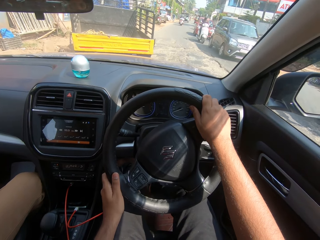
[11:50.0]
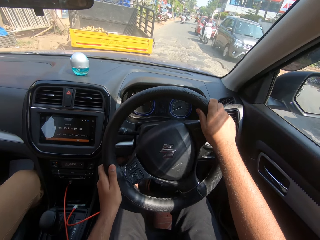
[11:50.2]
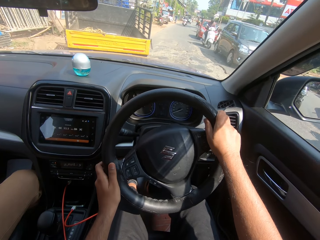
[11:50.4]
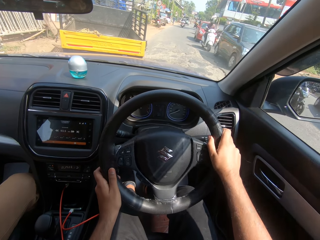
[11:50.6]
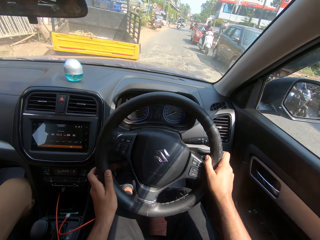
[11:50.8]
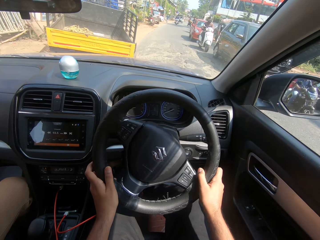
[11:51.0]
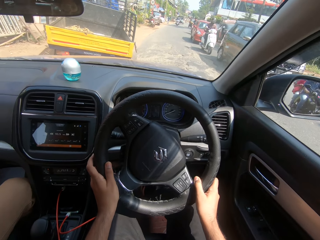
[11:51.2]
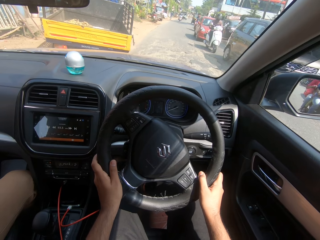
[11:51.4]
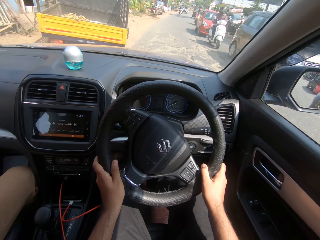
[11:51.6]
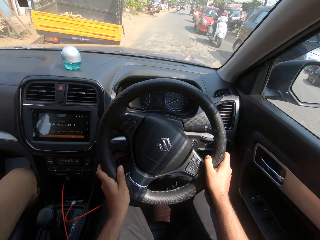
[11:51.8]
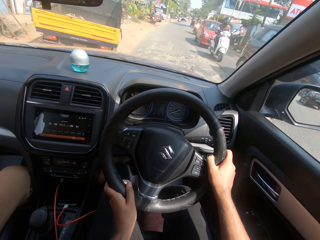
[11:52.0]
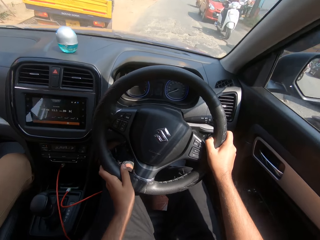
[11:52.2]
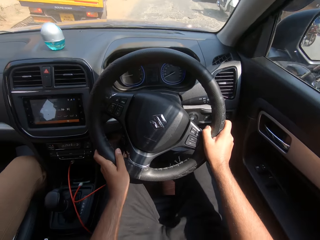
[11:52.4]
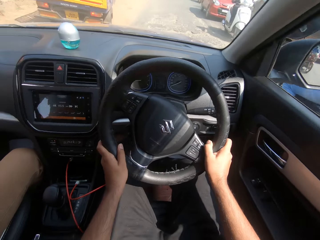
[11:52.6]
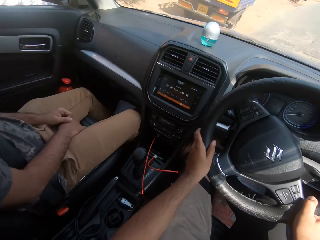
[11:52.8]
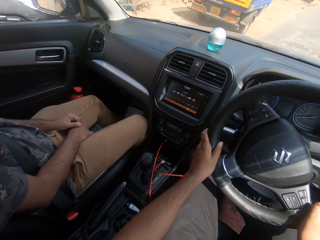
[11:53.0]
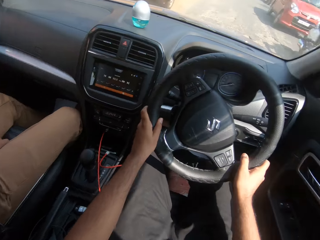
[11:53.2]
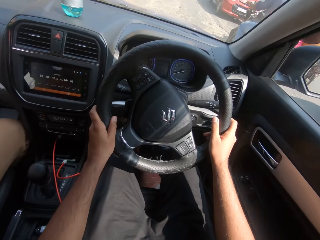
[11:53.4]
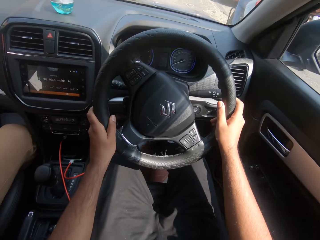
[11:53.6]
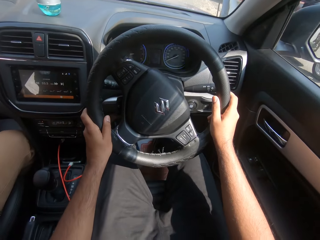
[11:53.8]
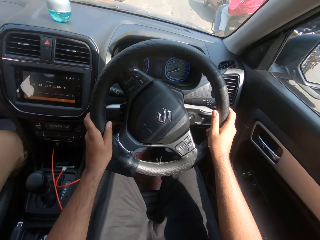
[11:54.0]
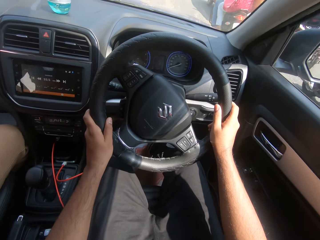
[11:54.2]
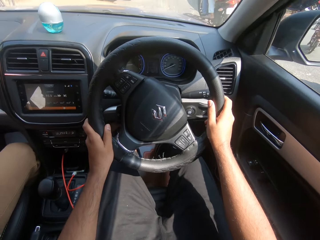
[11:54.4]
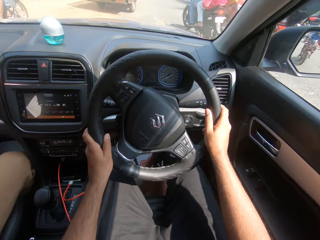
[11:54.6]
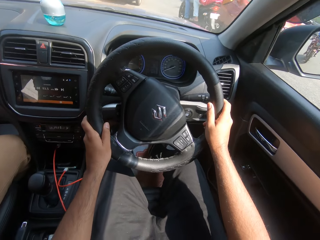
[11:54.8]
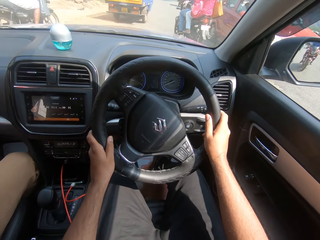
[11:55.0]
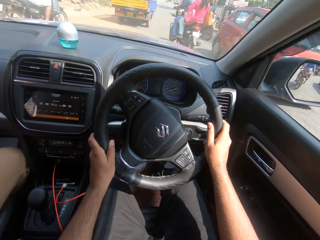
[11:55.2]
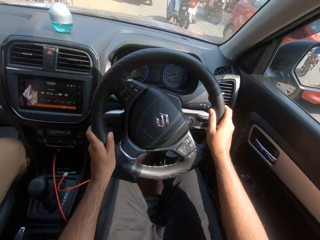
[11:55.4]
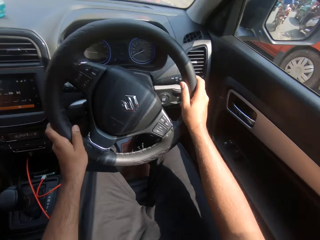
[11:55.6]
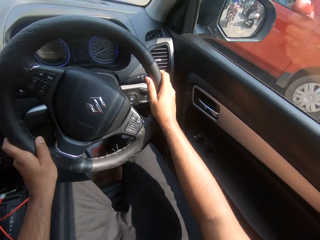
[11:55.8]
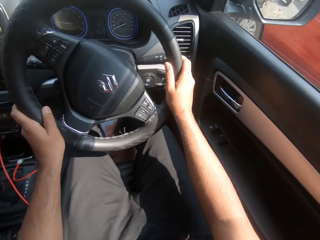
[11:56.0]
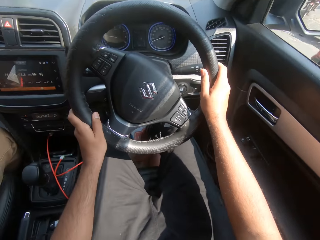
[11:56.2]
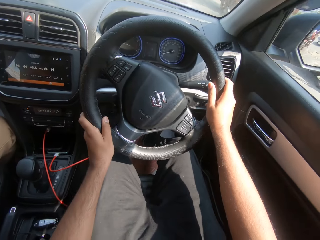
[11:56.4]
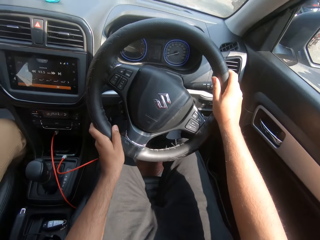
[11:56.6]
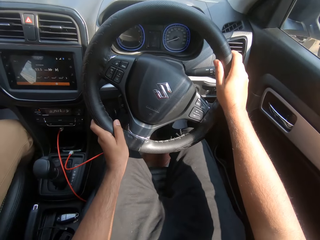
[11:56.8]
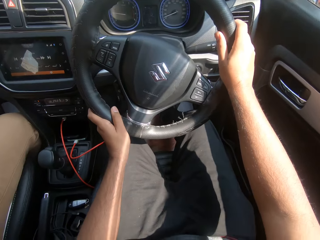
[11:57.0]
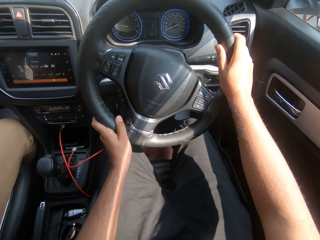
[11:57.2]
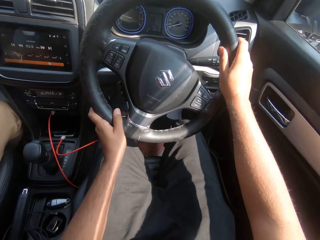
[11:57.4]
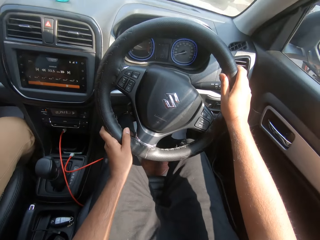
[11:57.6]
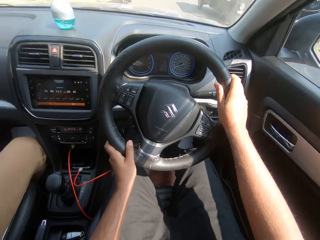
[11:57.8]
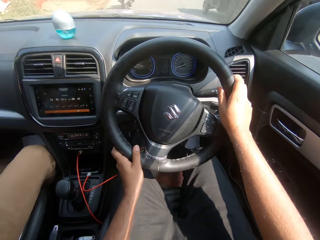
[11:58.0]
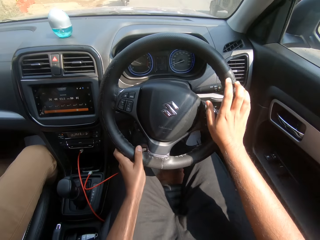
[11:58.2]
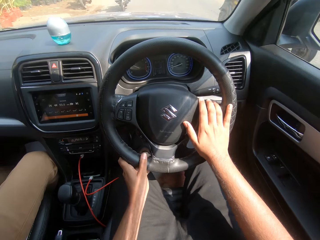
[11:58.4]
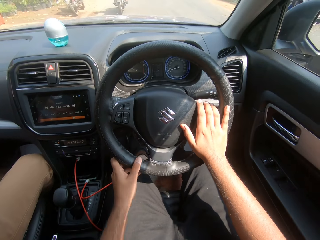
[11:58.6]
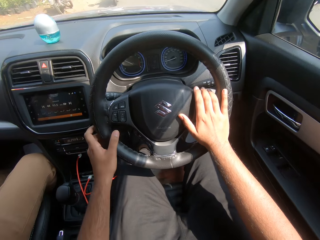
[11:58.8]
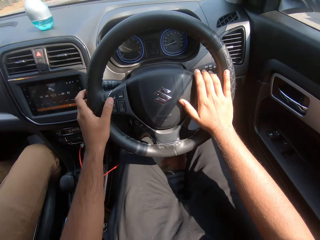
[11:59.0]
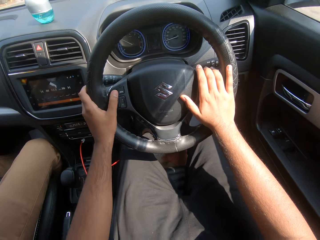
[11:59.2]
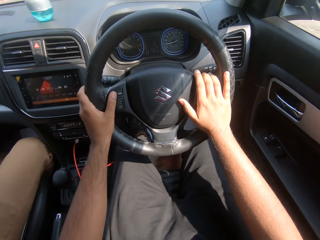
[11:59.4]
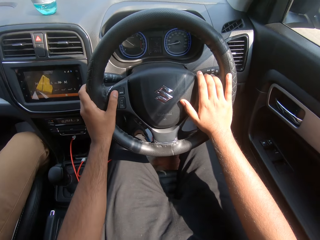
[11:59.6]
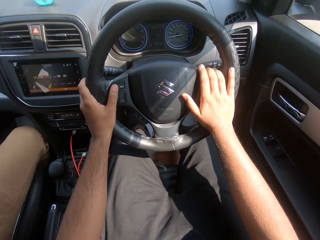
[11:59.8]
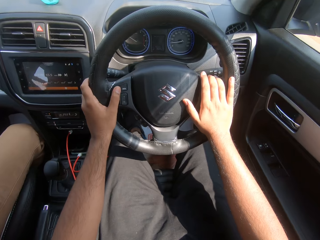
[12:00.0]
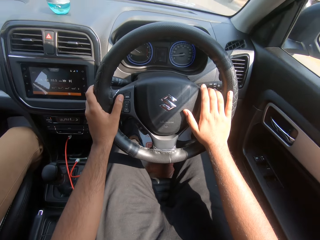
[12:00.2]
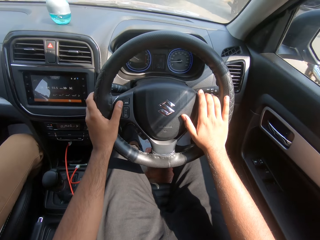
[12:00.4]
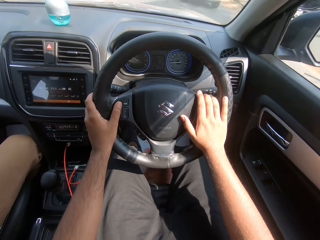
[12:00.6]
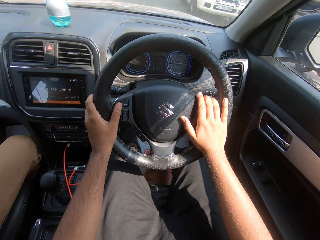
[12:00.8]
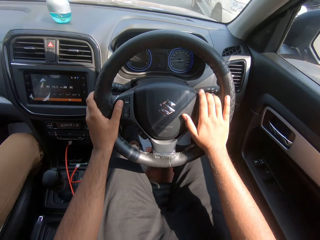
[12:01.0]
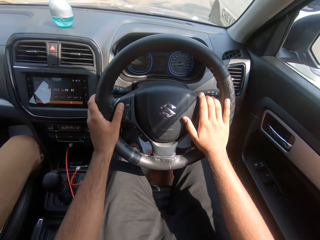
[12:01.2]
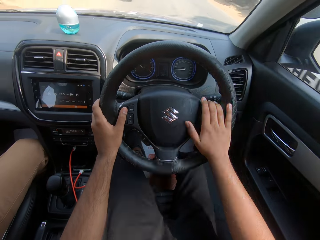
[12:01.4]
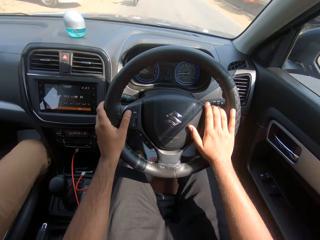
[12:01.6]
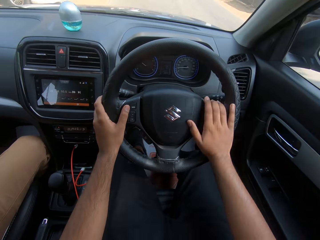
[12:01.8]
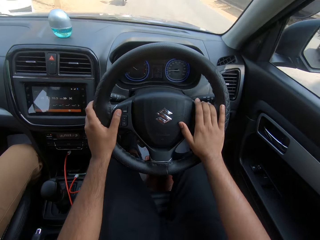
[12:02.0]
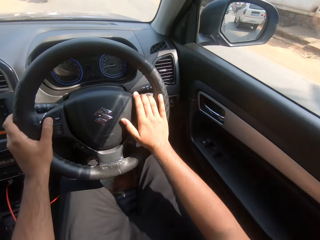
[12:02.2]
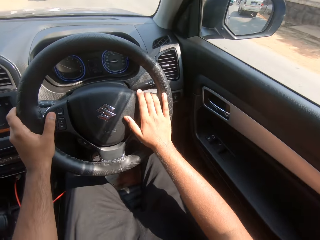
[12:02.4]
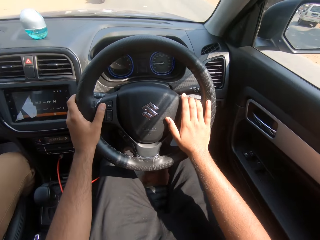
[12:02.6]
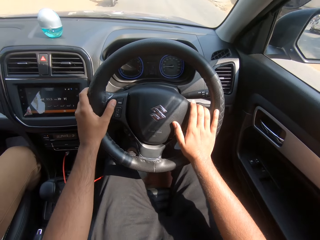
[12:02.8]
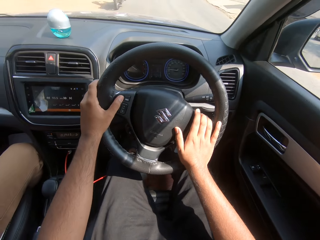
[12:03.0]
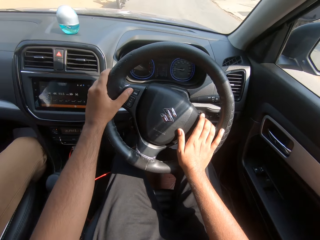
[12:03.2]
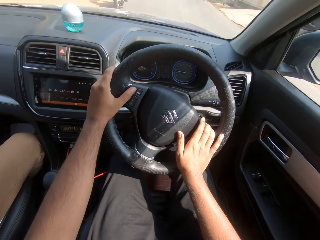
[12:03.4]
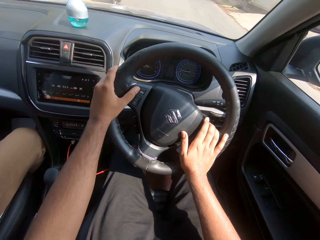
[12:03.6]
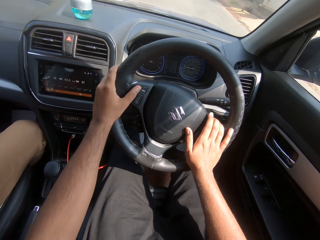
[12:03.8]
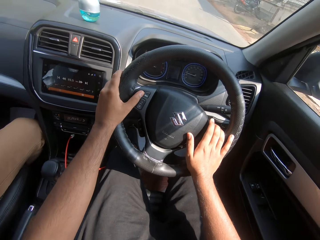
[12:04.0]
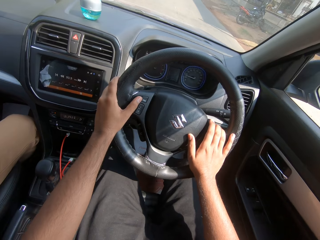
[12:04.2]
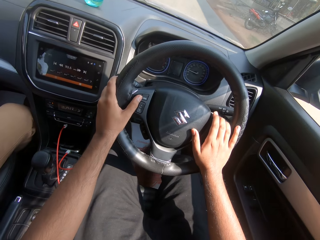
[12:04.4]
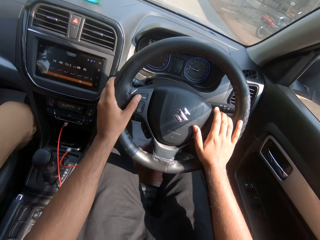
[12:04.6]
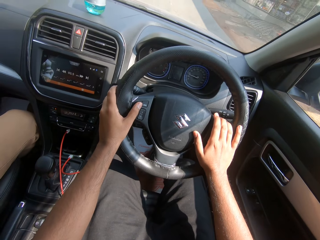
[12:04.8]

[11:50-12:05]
The camera wearer drives past a car. They drive past a bike on the road. A bike drives past the camera wearer in the car. The camera wearer drives past a car, and again.

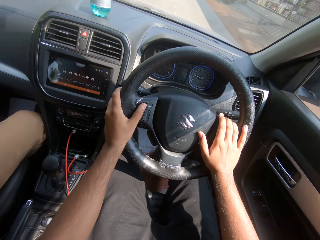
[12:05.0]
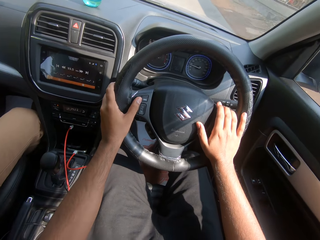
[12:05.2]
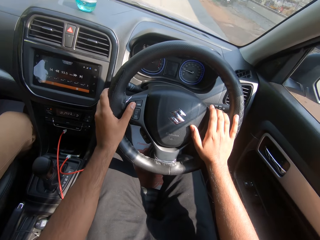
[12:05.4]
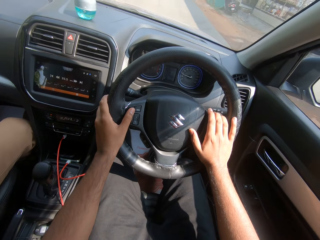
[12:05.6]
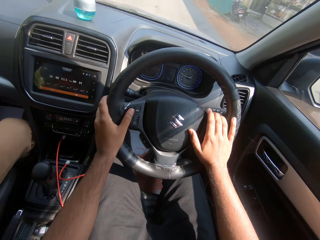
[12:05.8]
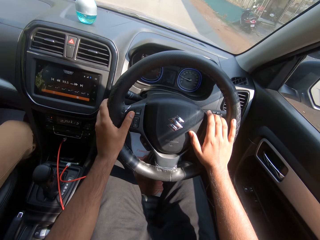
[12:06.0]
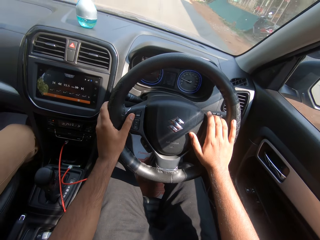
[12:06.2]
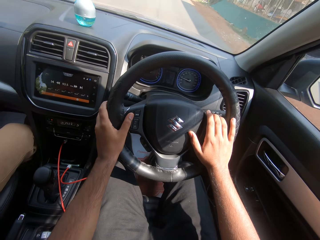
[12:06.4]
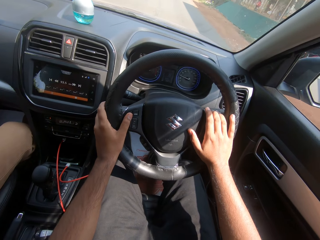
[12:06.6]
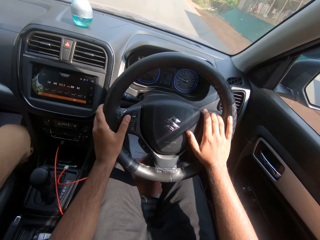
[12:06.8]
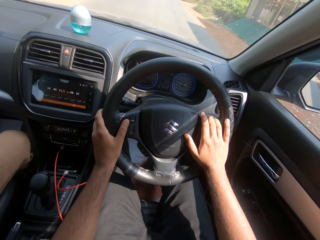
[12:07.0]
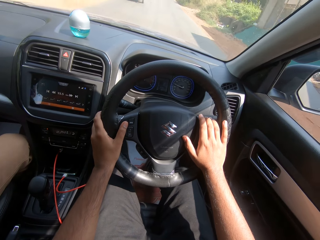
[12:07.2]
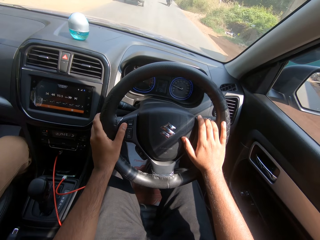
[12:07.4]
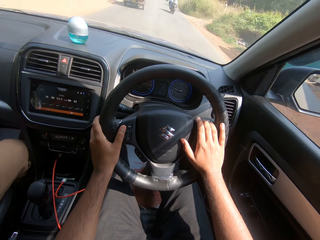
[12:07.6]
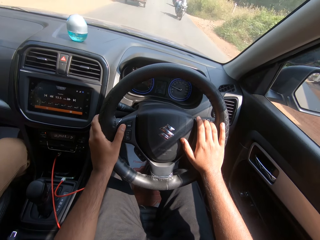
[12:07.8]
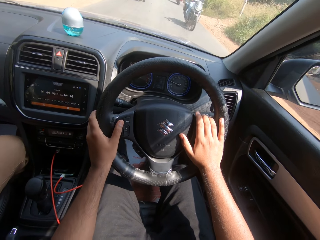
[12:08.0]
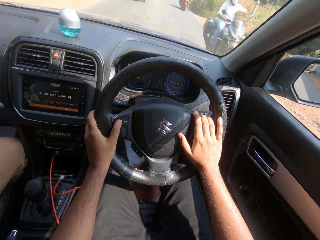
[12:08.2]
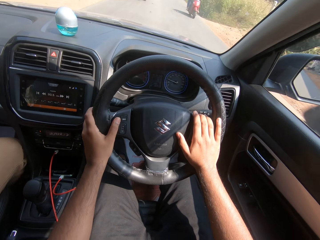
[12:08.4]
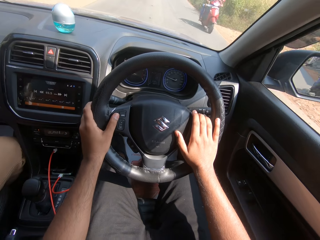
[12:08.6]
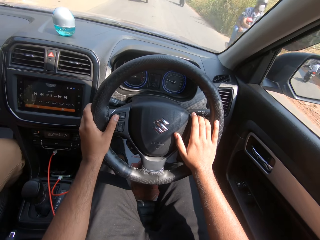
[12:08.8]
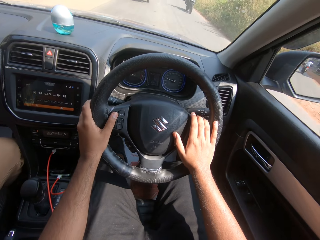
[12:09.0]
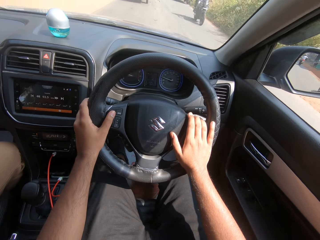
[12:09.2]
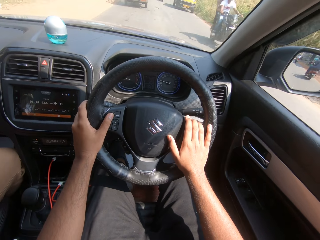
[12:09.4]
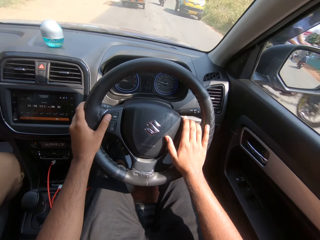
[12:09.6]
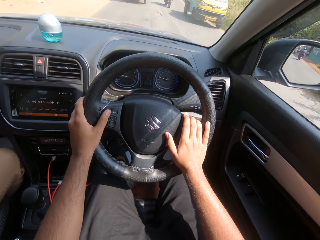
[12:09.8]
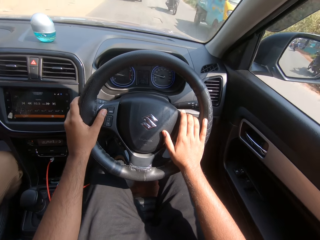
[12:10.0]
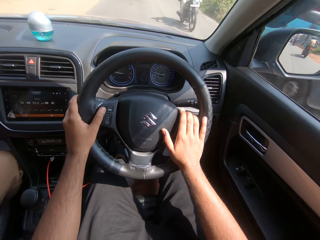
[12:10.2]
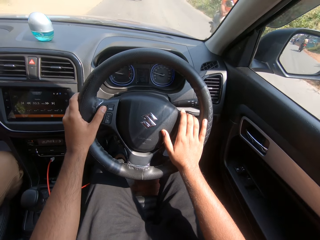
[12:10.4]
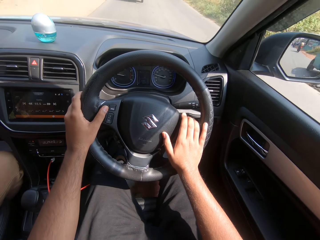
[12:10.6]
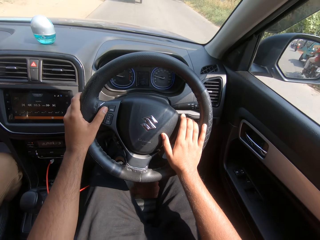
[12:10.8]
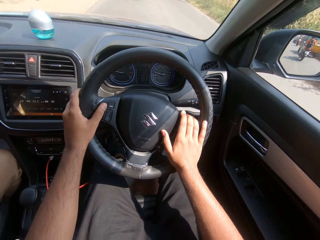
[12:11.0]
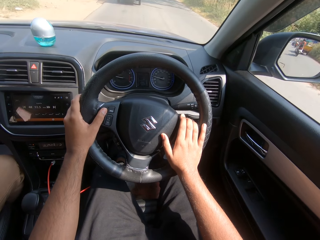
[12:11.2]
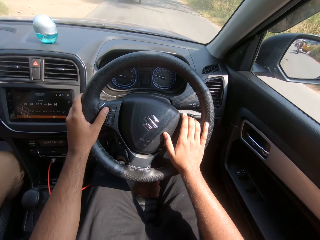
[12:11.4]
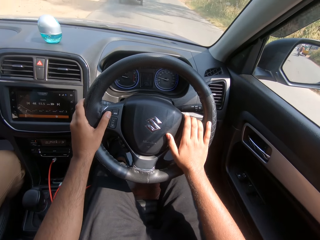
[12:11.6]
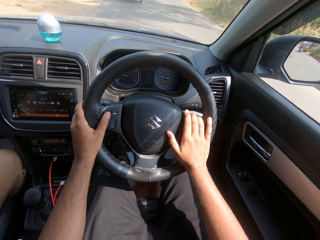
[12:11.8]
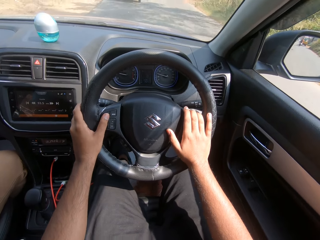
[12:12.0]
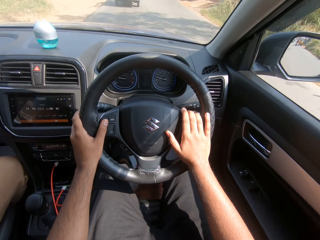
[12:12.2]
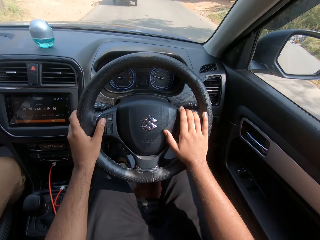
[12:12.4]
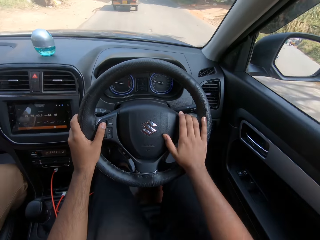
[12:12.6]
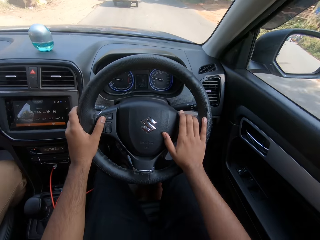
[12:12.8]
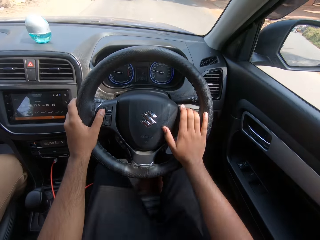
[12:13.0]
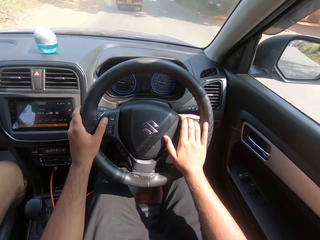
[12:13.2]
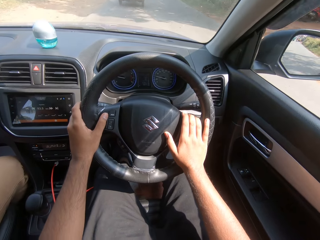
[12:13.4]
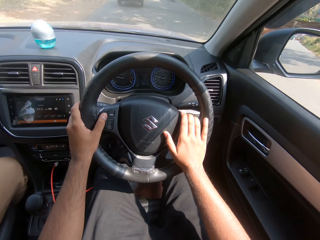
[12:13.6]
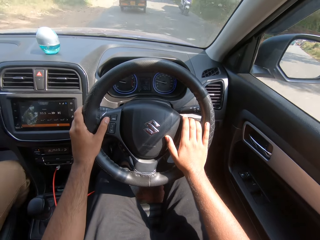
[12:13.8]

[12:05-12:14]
The camera wearer drives past a bike on the road repeatedly. They drive past a bus on the road. They drive past a bike on the road.
